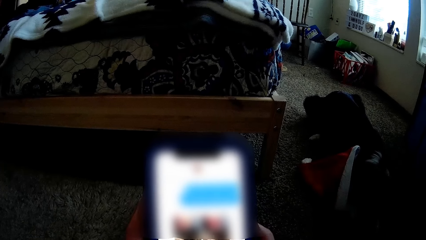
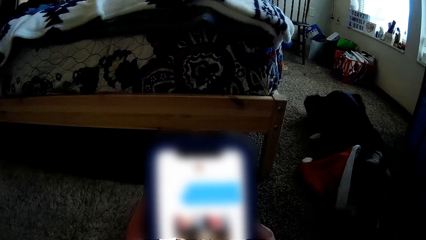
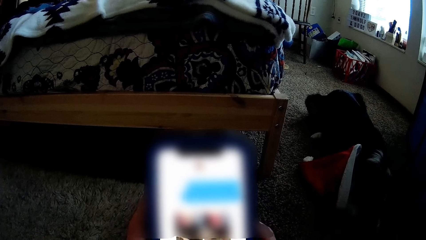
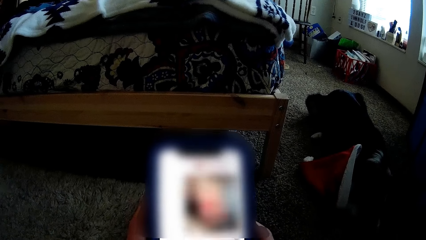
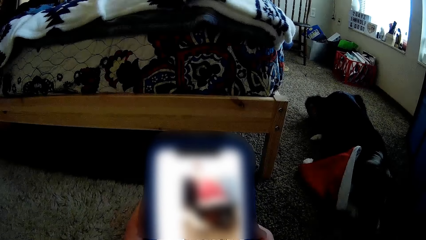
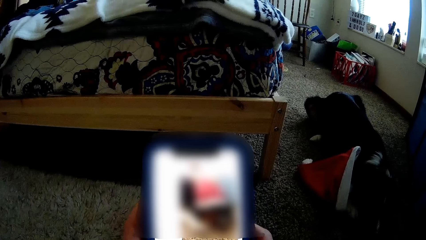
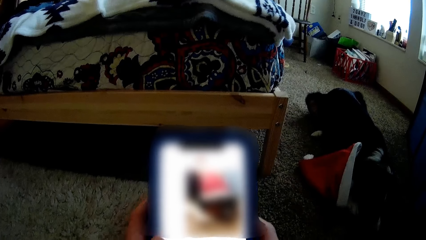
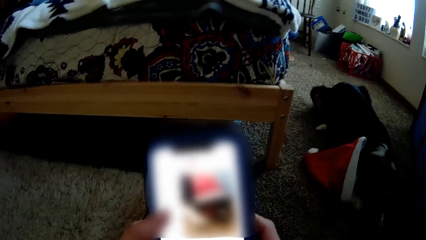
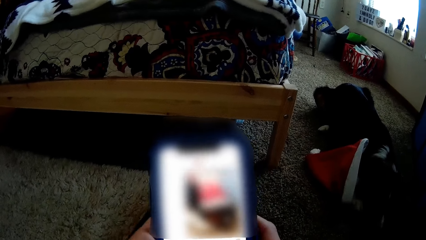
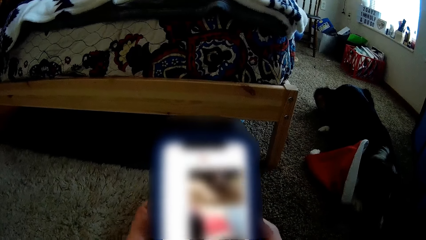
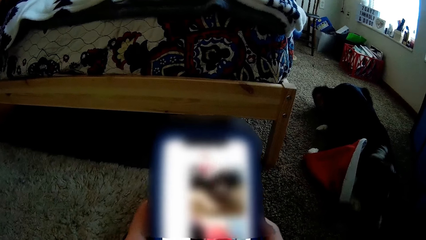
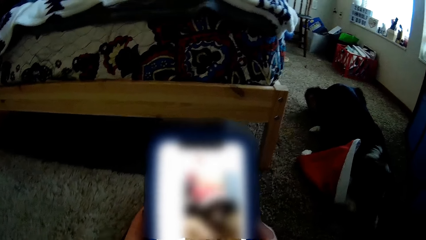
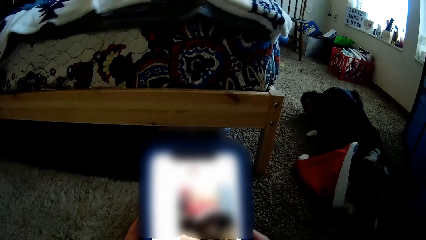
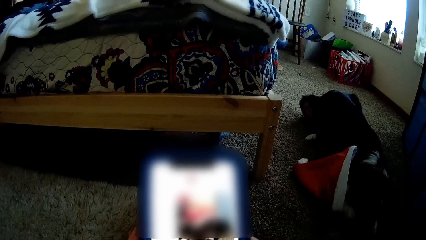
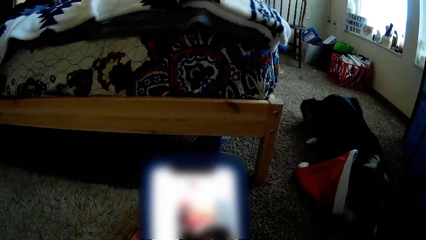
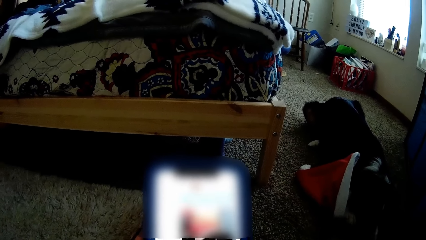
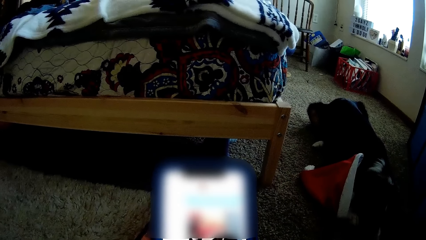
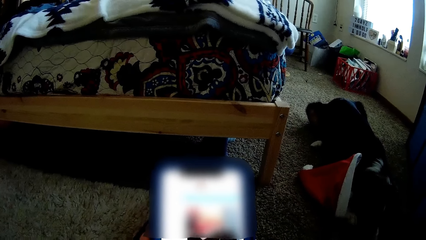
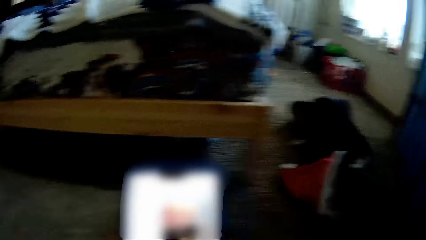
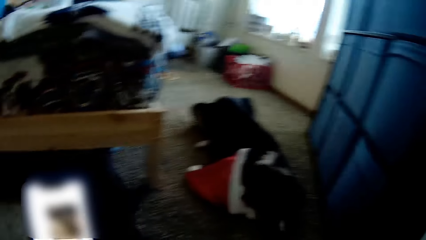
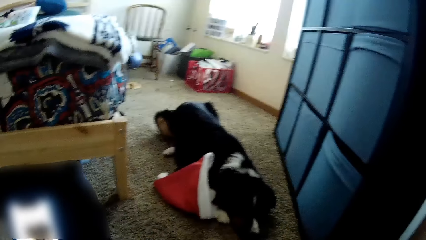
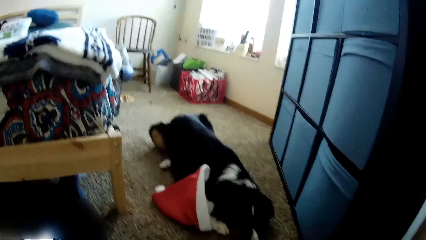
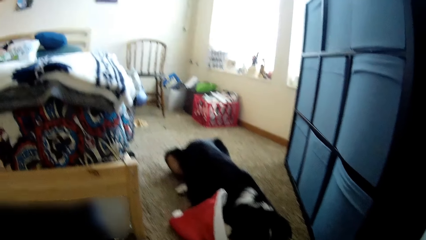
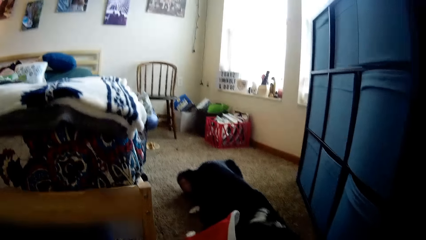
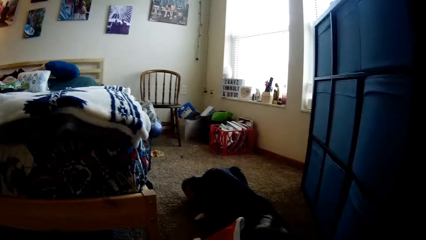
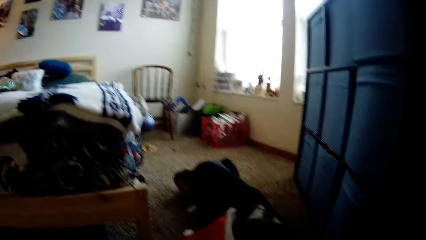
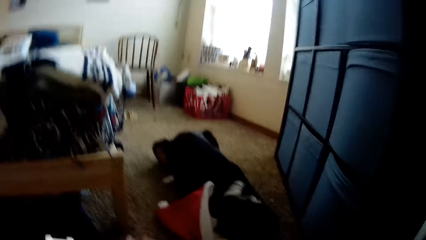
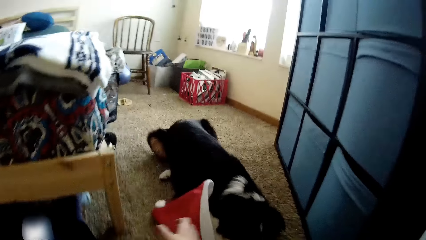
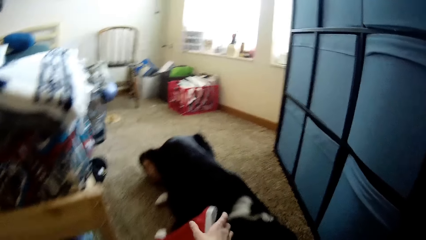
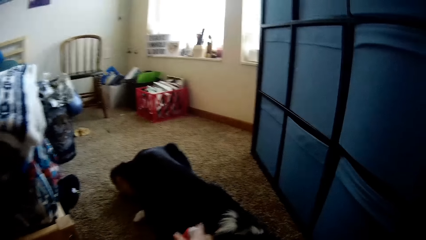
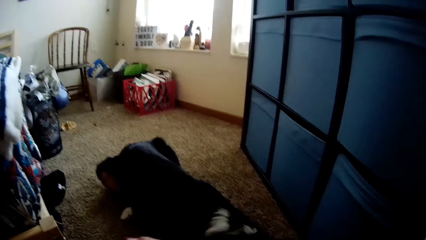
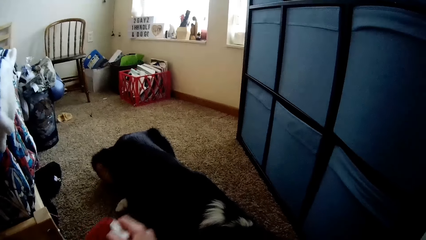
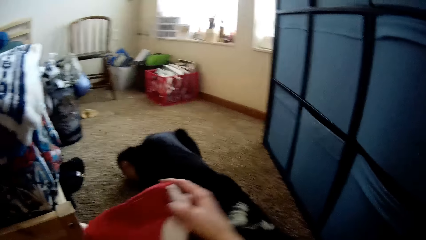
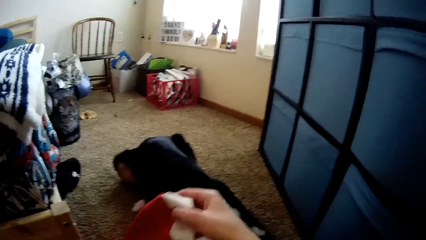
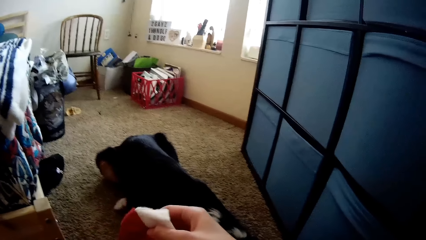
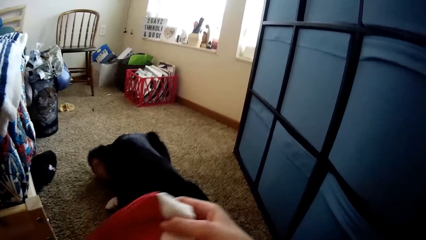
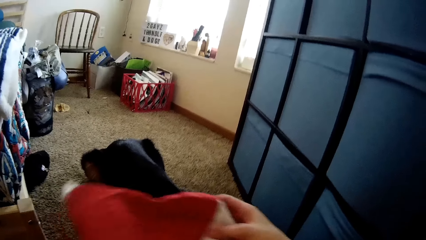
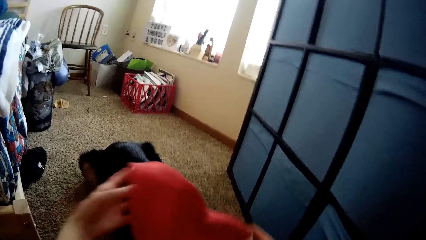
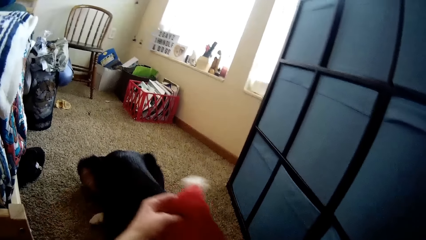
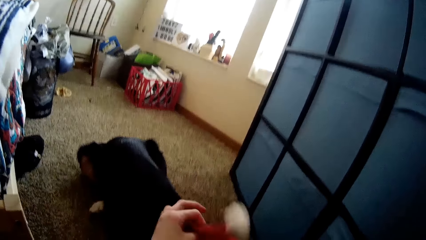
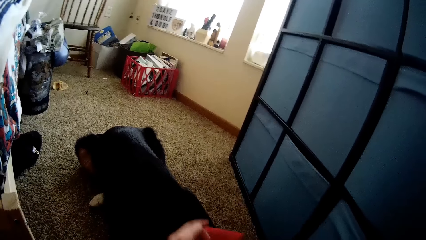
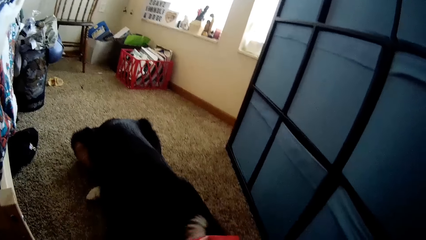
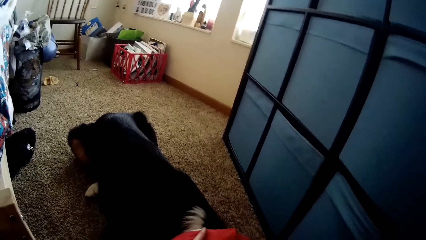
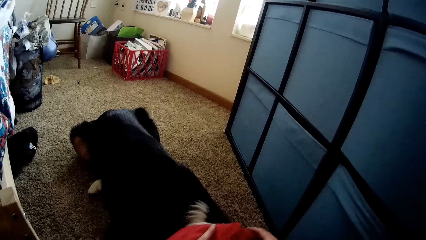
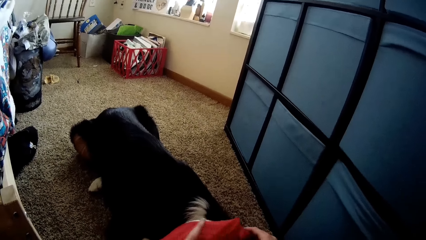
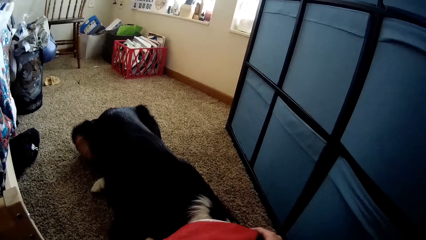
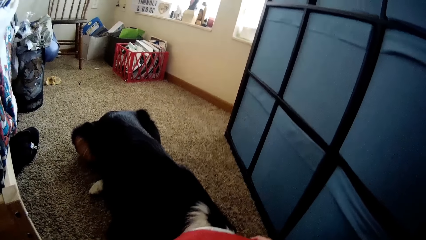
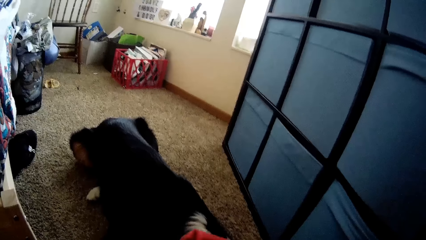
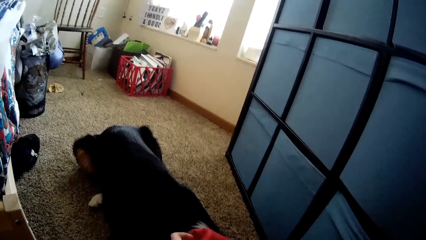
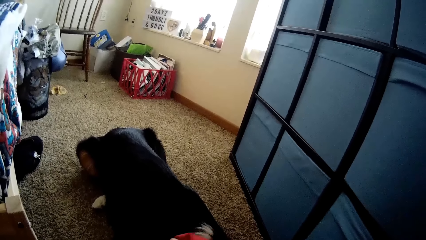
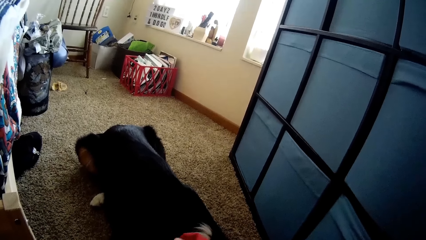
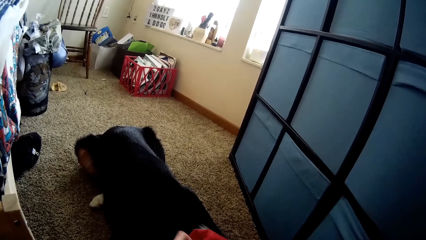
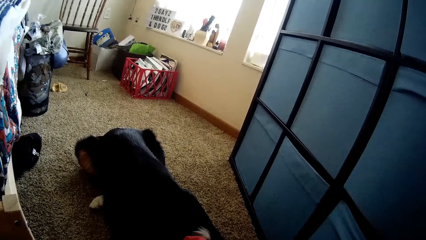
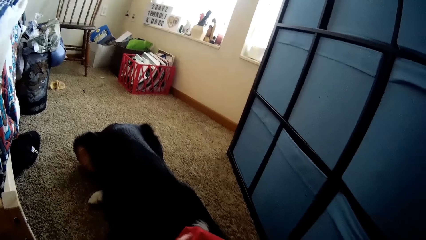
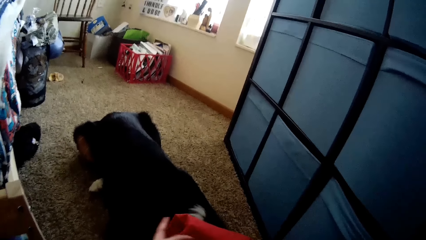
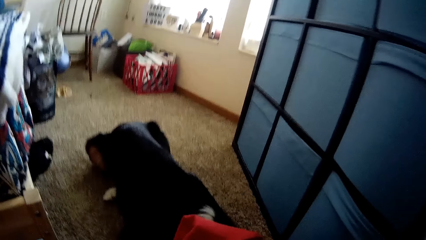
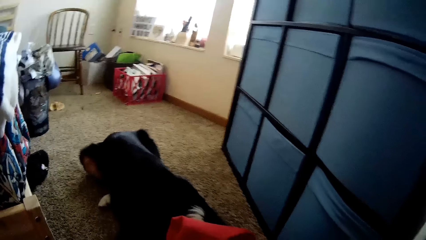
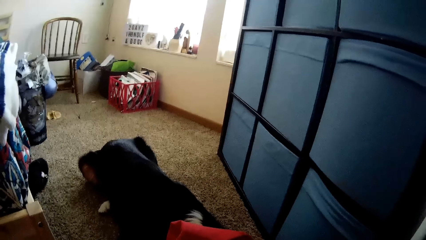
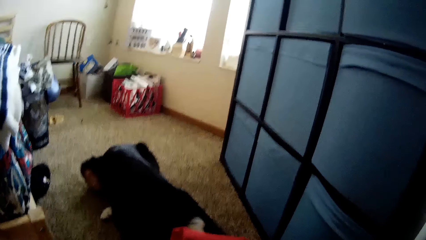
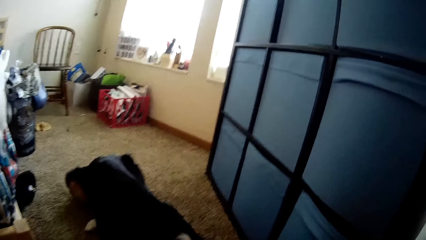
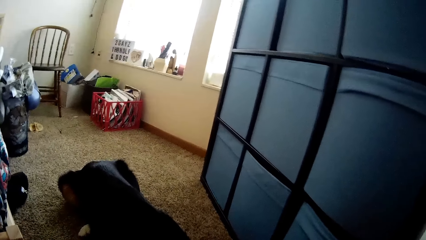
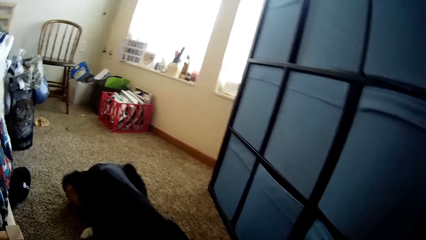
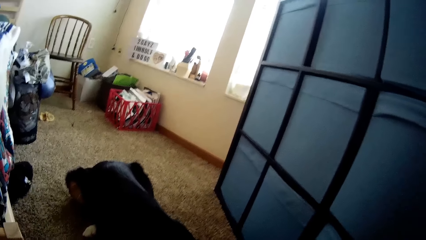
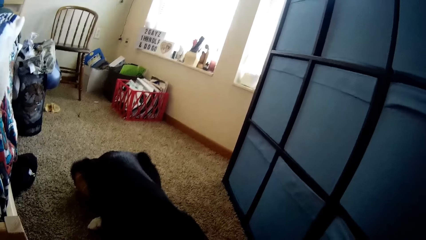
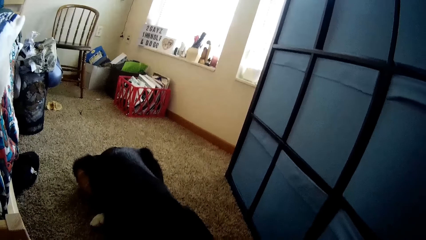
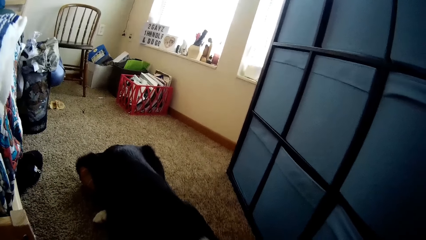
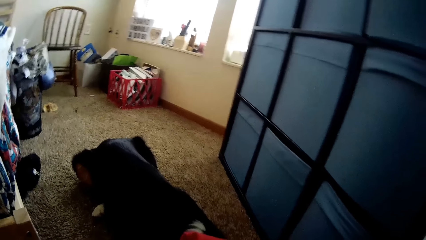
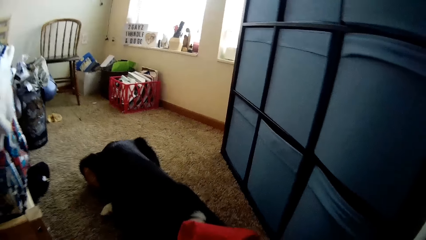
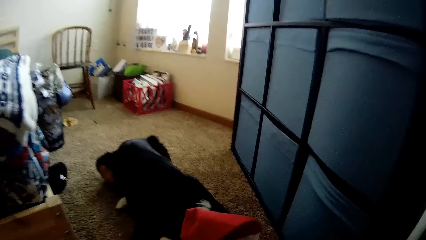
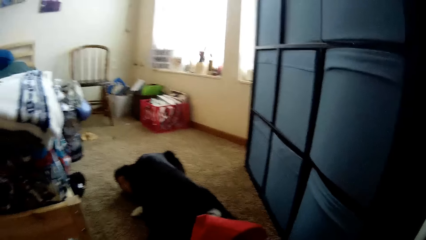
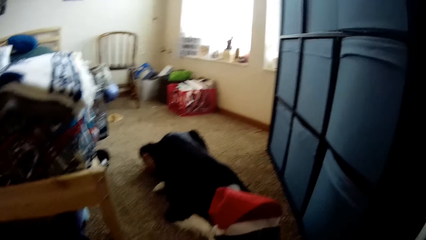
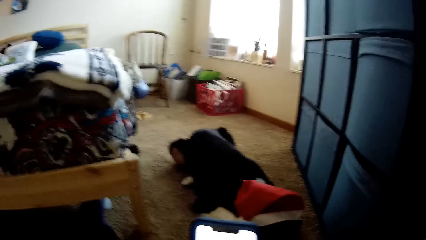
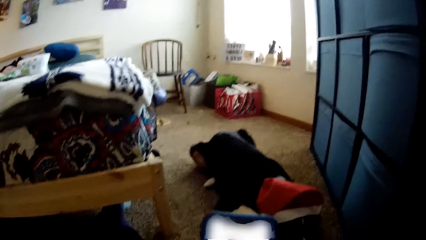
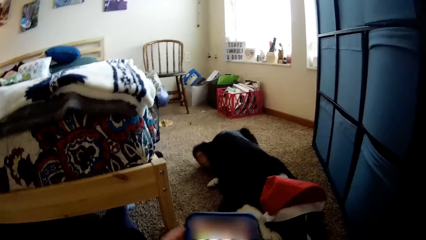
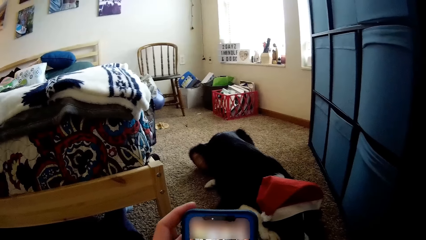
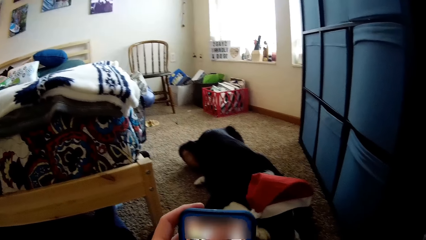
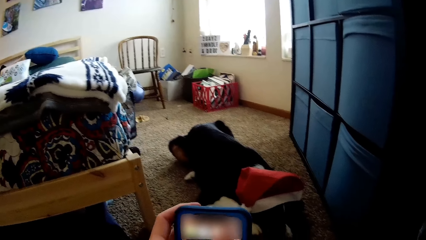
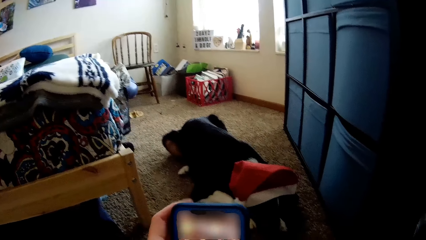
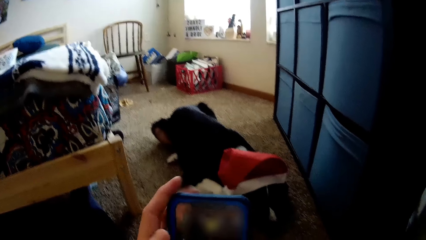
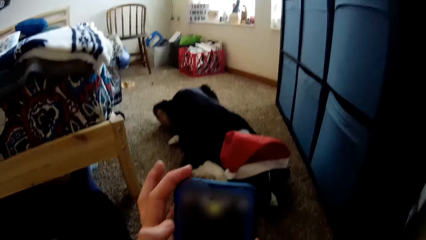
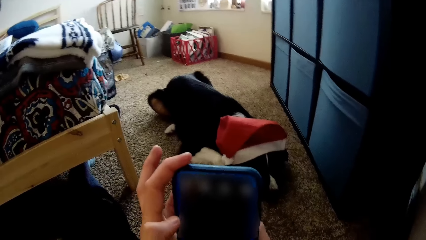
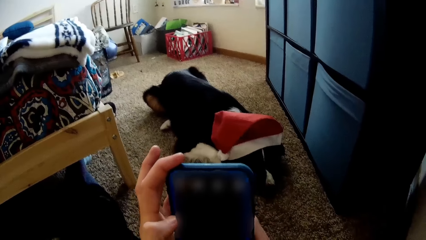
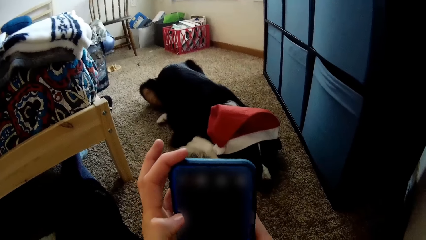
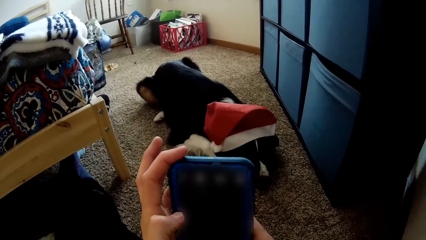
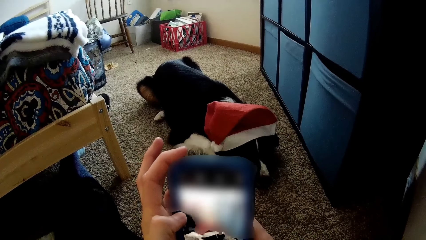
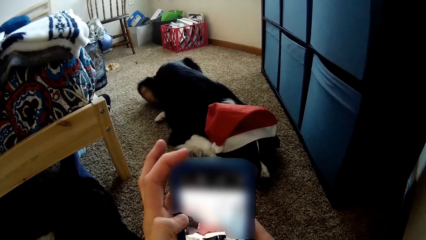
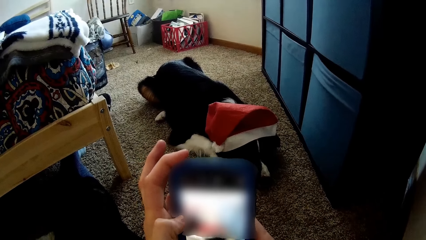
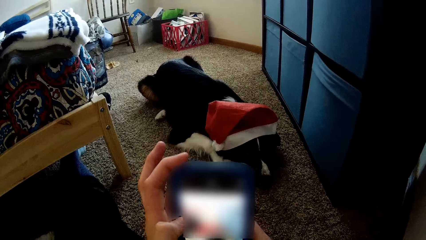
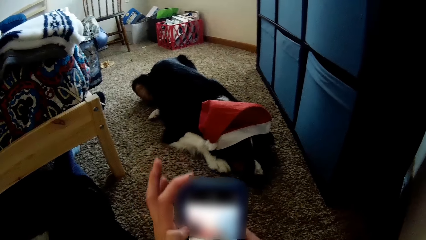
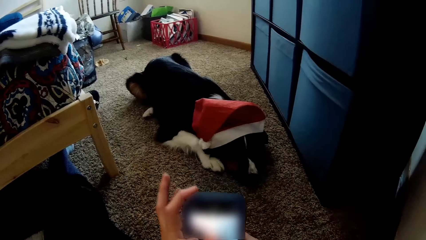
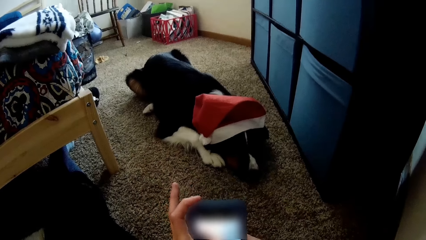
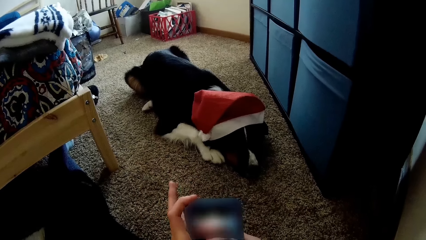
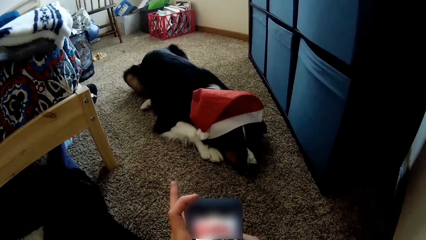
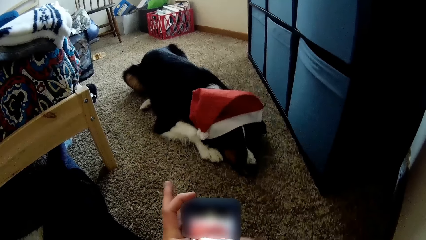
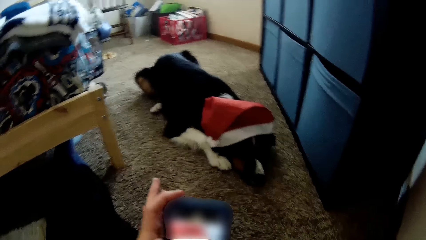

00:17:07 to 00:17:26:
The camera wearer presses the smartphone with his left hand. He picks the Christmas cap from the floor with his right hand. He wears the Christmas cap on the dog's head with both hands. He presses the smartphone with his left hand. He scrolls the phone. He snaps the dog with the smartphone in his hands.
